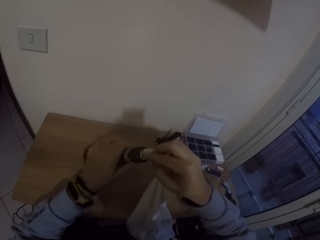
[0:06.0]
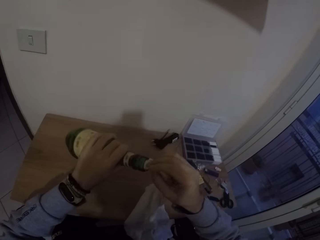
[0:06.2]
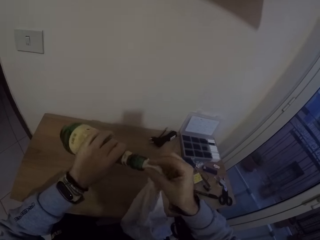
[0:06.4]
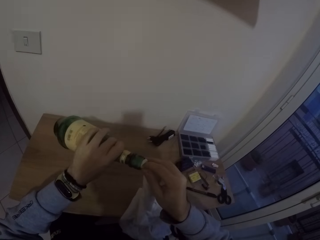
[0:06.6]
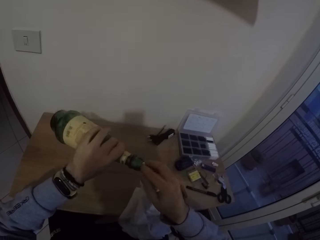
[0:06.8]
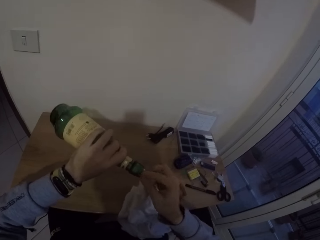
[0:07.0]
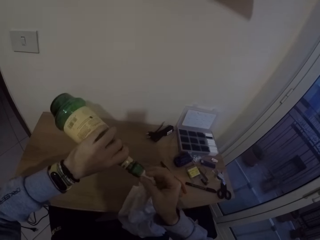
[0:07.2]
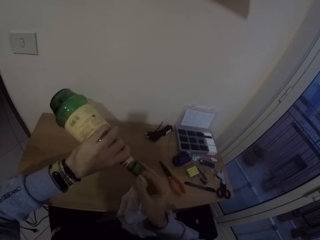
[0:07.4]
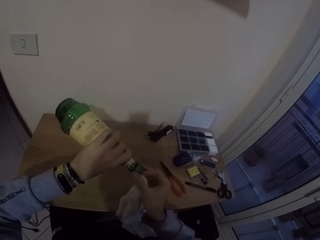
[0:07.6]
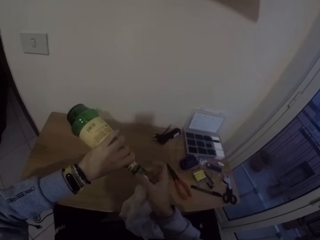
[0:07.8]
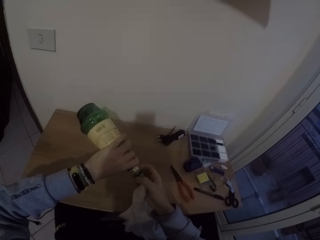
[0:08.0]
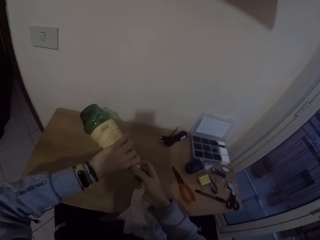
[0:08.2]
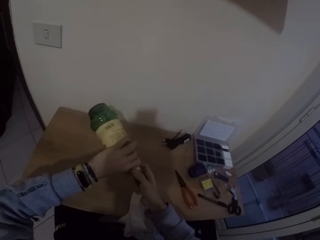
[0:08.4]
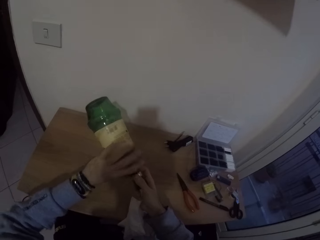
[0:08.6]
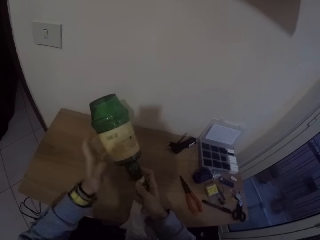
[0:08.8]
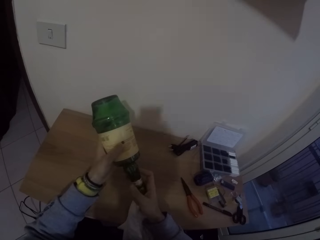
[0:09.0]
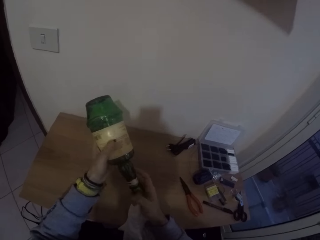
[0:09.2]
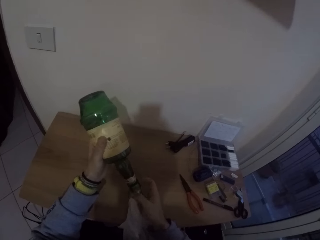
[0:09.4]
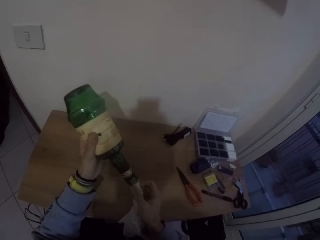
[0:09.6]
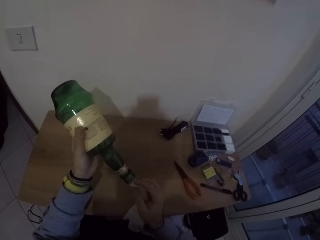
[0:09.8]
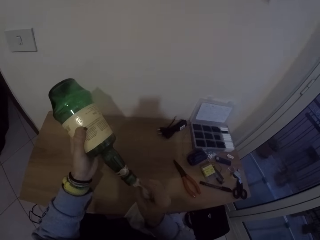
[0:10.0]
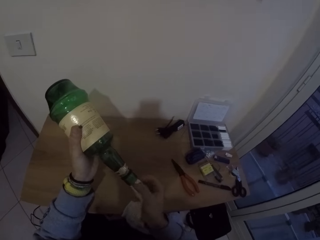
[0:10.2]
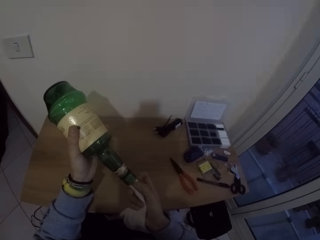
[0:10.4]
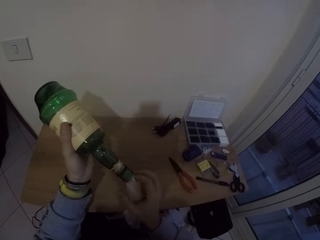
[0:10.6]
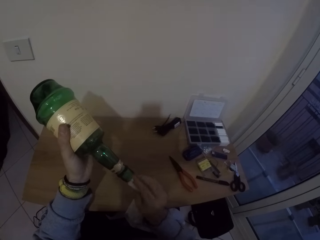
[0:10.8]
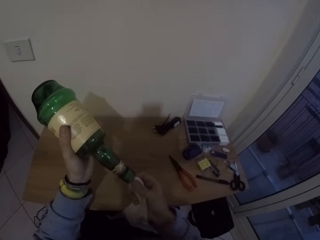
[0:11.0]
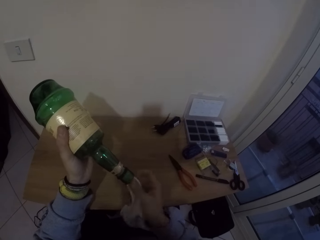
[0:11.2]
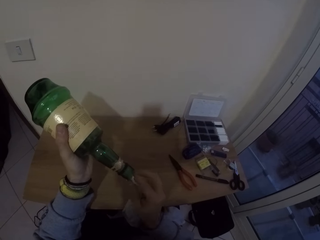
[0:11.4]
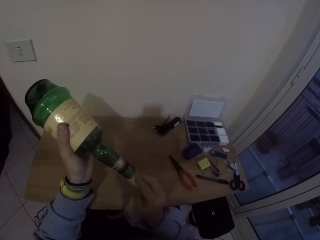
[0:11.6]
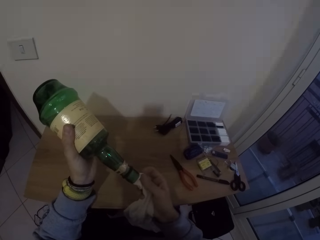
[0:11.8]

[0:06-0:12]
The camera wearer raises the bottle from the table with his left hand. He puts the napkin in the bottle with his right hand.

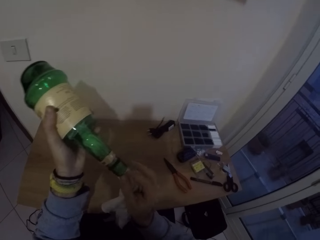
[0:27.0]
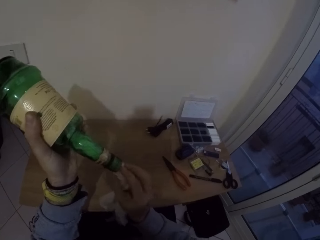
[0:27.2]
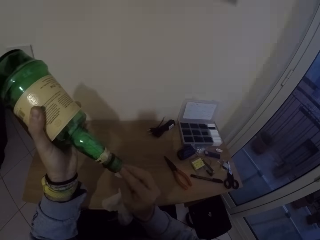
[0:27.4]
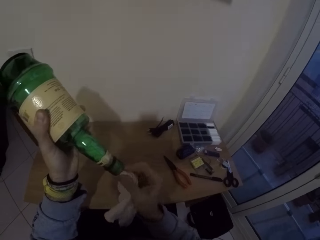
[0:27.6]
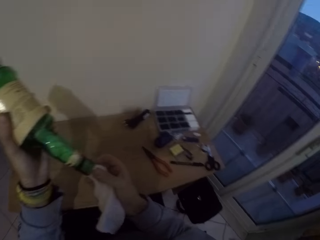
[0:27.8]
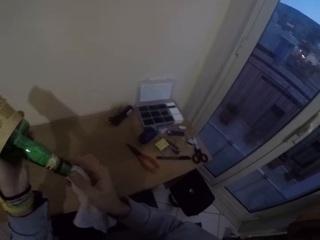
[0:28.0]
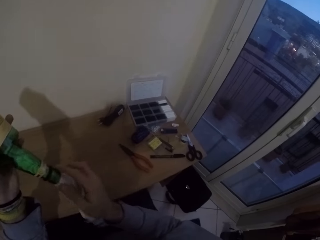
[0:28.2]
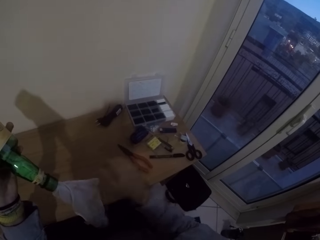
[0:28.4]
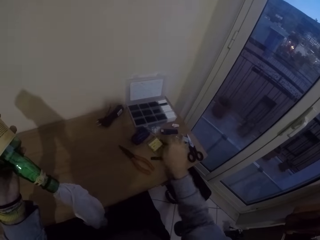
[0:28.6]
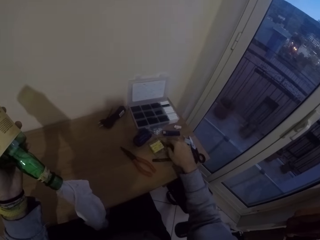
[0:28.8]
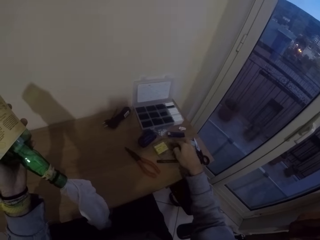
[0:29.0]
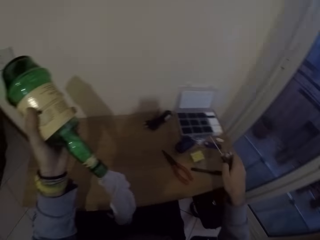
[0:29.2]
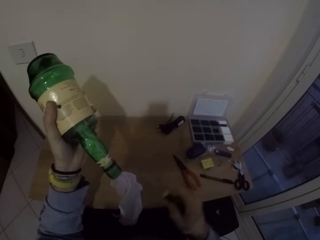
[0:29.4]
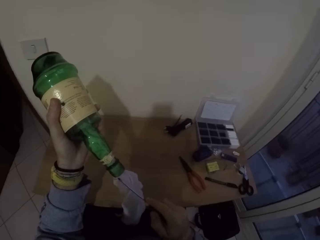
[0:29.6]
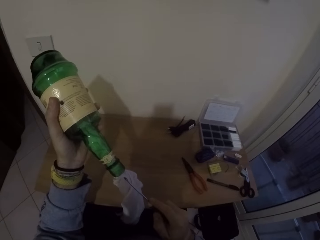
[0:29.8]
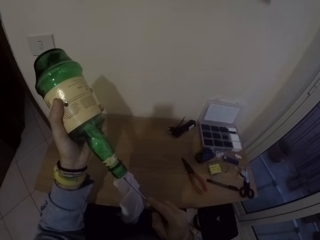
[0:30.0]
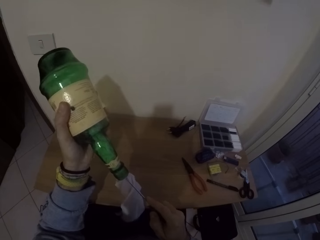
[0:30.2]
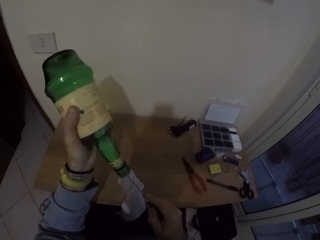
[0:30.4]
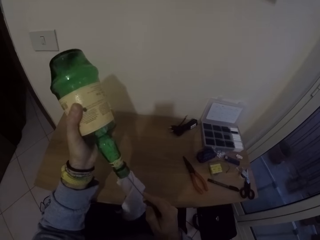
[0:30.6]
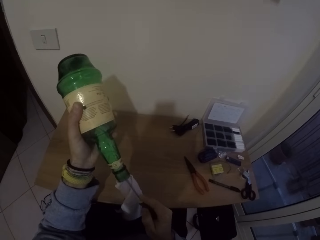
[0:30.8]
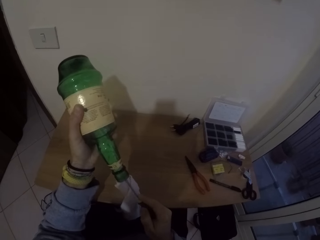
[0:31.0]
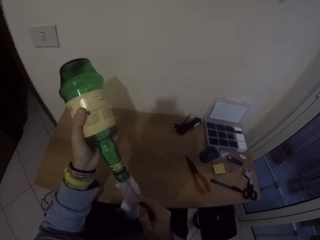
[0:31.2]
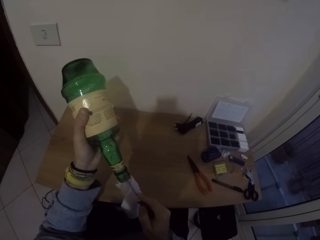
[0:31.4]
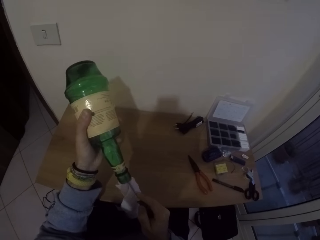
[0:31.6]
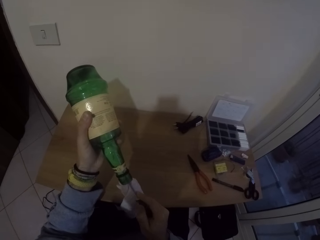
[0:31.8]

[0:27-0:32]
The camera wearer picks up a screwdriver from the table with his right hand. He puts the napkin in the bottle with the screwdriver in his right hand.

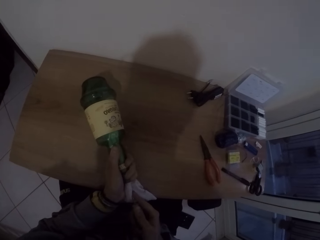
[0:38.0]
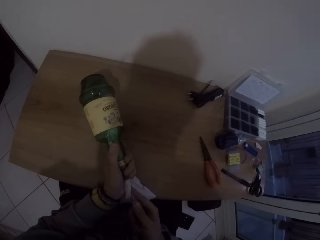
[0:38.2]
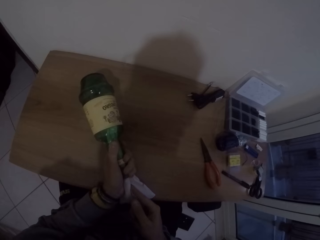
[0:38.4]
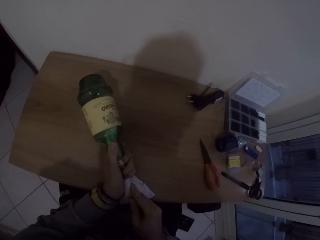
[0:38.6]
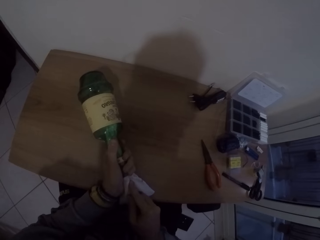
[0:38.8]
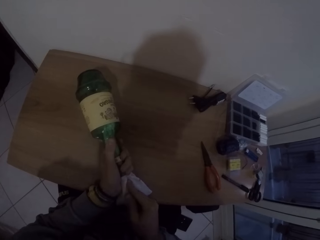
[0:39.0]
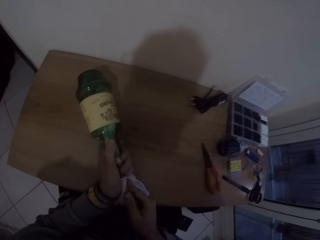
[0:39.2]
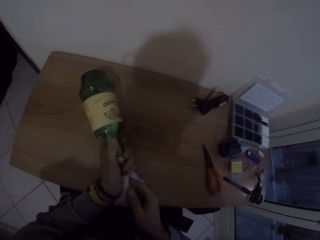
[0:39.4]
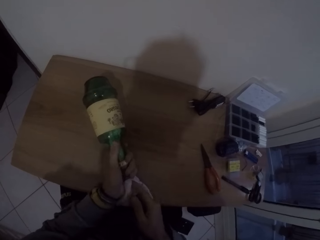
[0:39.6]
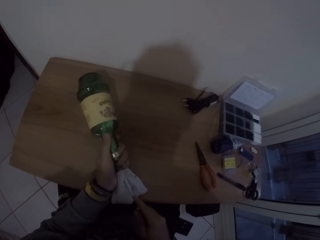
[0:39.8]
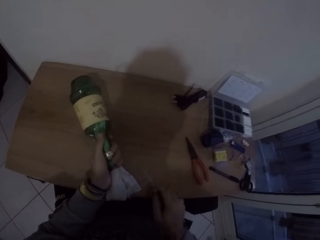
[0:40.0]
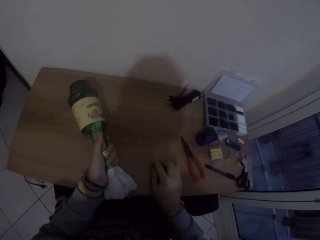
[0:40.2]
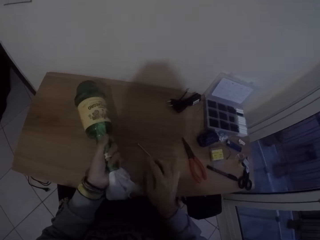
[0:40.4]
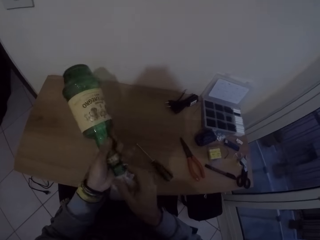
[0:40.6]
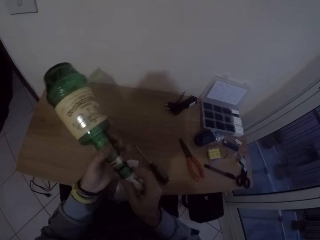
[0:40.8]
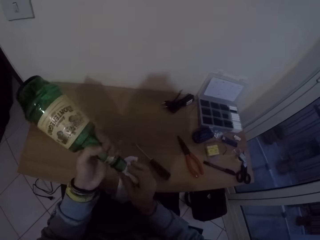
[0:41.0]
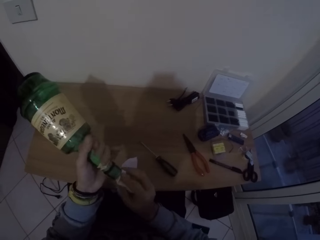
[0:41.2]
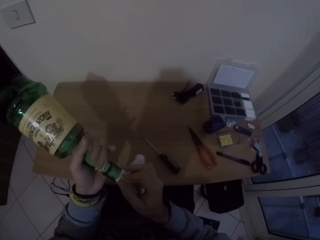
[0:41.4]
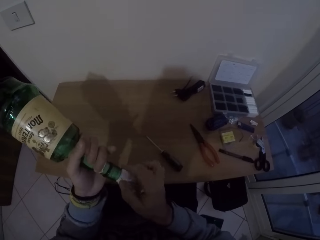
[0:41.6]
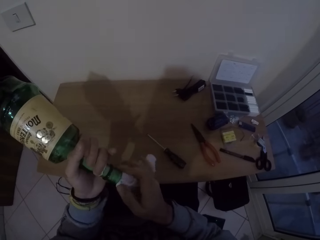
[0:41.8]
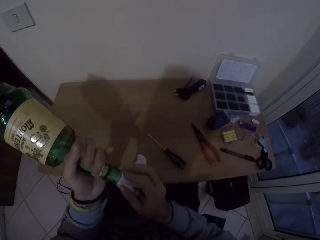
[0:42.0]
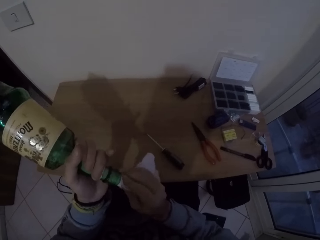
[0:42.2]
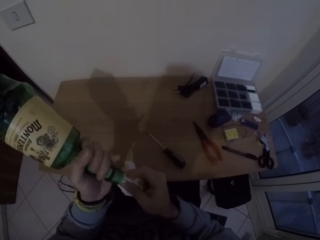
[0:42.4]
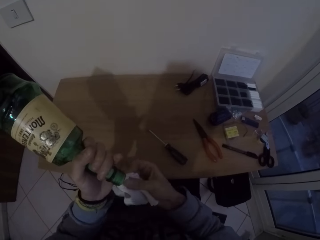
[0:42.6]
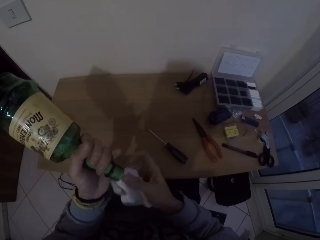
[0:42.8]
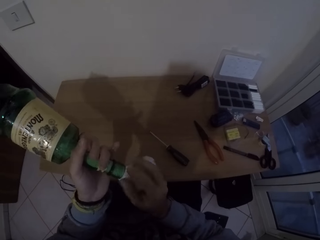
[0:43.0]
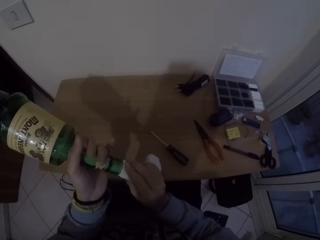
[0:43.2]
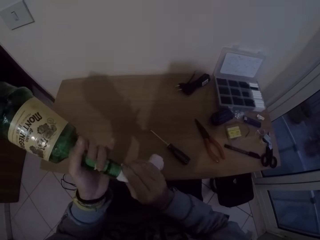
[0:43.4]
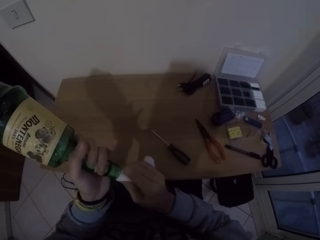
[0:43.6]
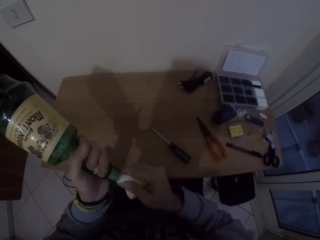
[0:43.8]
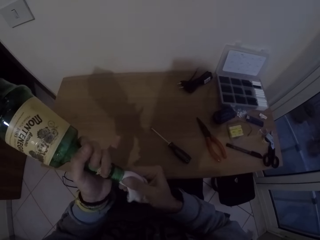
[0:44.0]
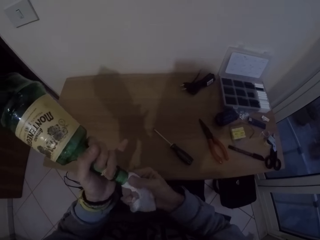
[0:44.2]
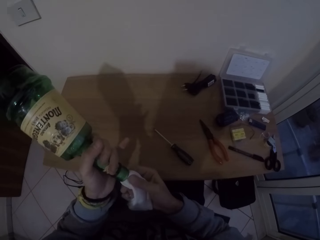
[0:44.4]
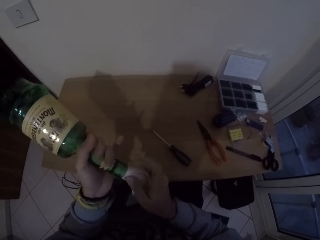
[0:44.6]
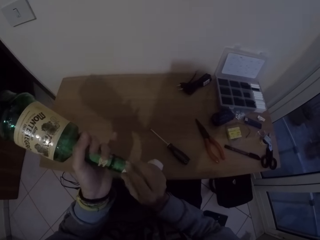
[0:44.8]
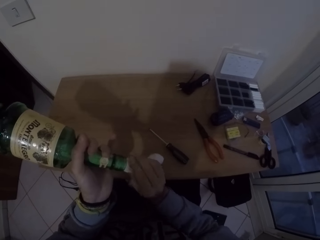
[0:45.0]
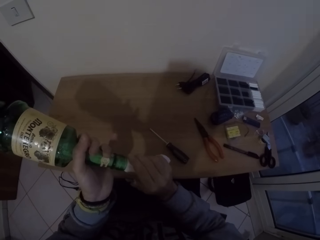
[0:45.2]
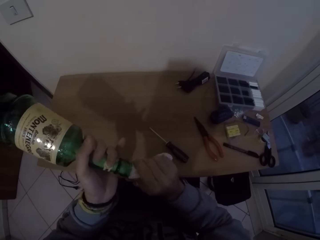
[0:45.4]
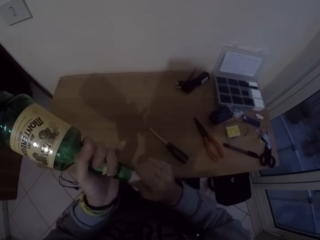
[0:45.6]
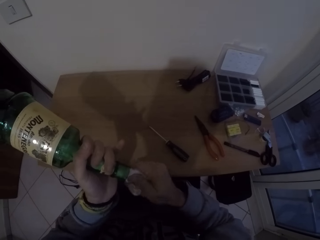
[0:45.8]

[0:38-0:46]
The camera wearer drops the screwdriver on the table with his right hand. He puts the napkin in the bottle with his right hand.

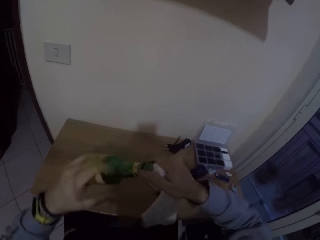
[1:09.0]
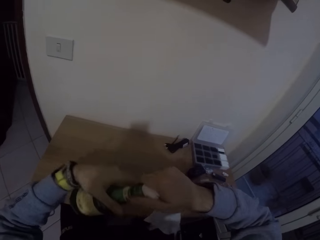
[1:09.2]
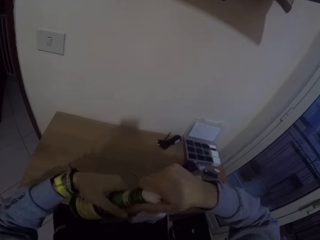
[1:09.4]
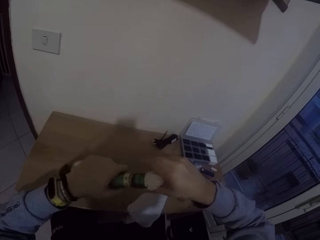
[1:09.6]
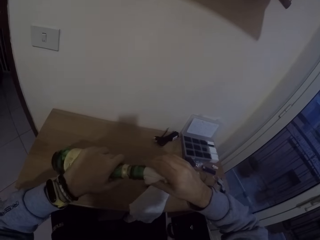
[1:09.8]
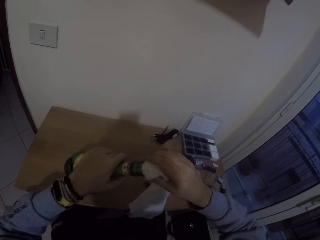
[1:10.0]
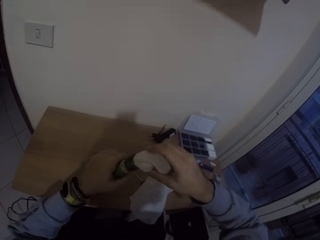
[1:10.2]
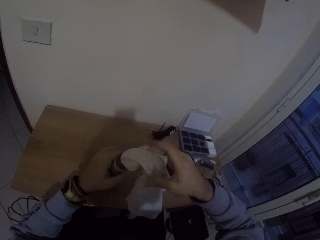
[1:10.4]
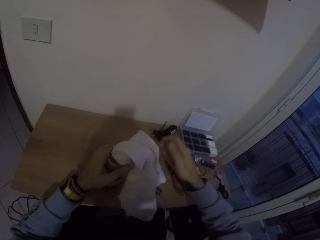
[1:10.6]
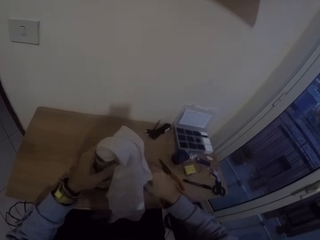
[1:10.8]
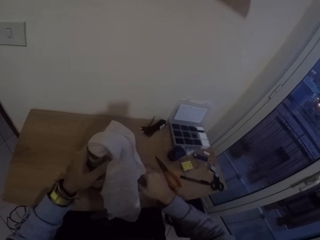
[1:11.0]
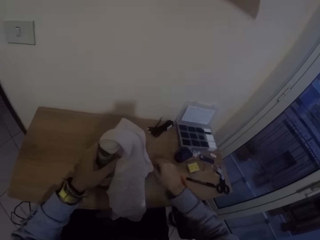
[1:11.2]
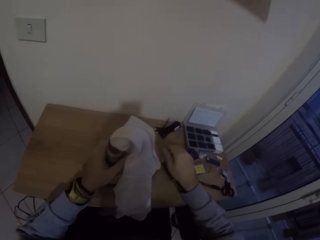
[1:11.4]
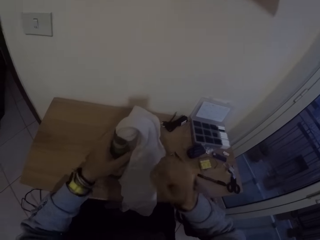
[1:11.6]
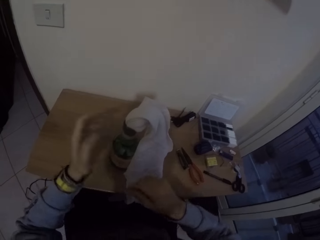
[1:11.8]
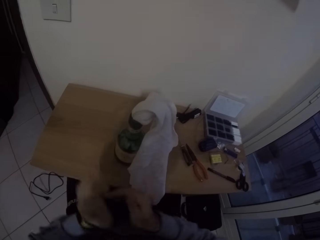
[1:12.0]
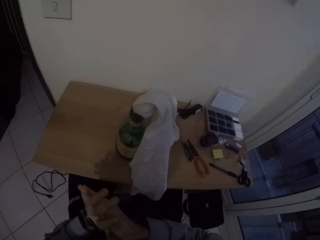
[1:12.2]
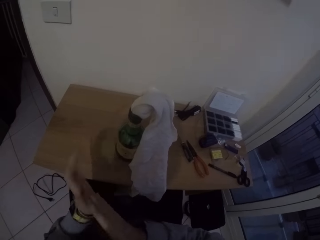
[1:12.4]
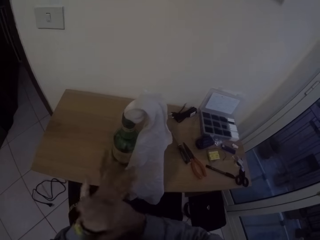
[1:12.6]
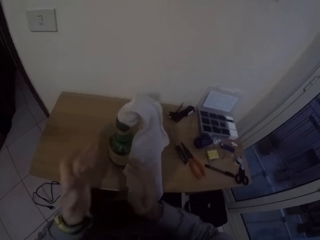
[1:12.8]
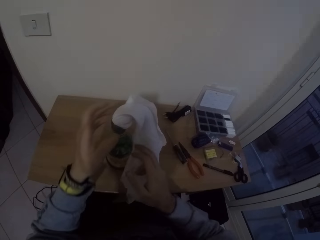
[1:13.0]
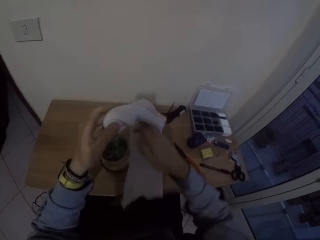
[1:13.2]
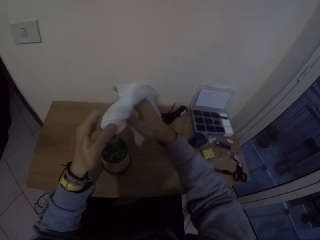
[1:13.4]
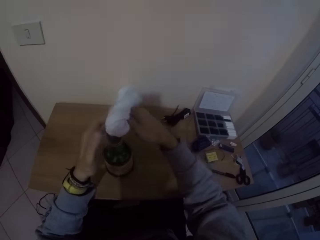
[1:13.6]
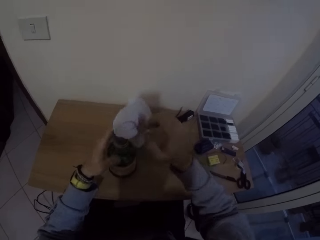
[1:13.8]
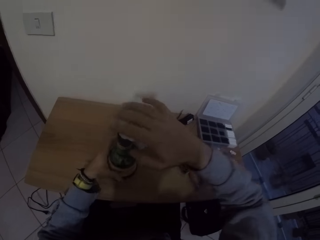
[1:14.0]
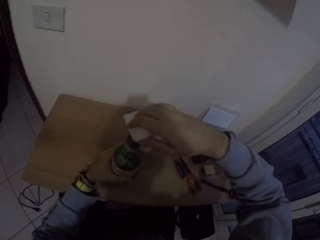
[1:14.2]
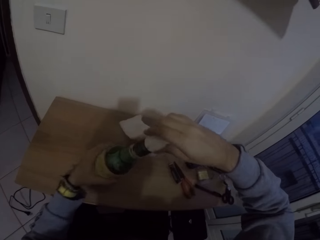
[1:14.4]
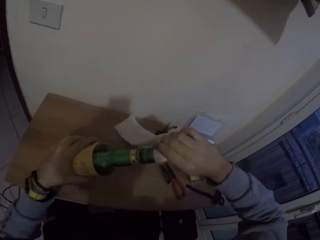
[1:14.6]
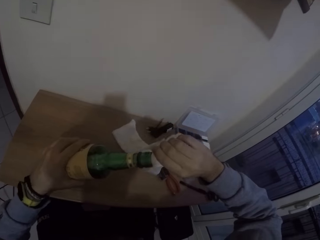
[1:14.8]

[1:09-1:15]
The camera wearer drops the bottle on the table with his left hand. He moves the screwdriver on the table with his right hand. He rubs his hands. He aligns a cloth with his right hand.
